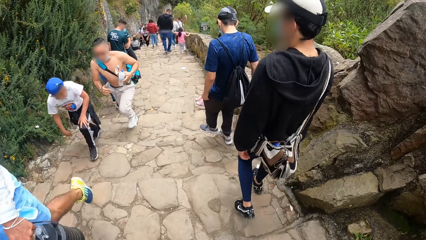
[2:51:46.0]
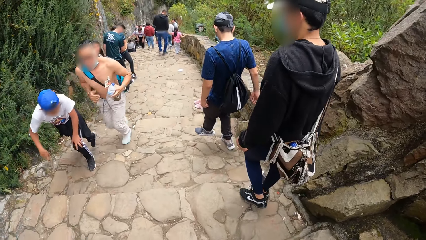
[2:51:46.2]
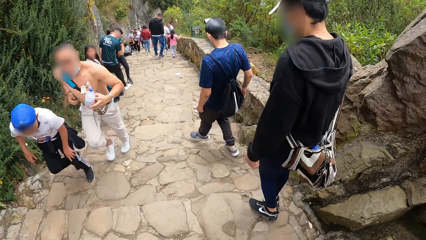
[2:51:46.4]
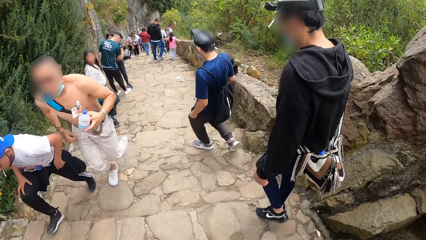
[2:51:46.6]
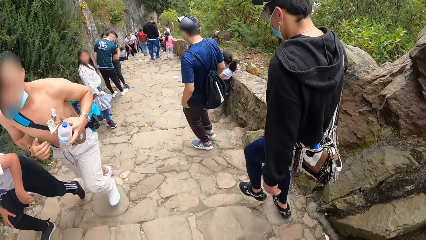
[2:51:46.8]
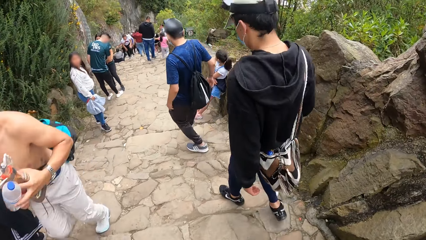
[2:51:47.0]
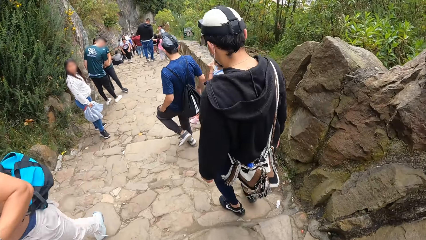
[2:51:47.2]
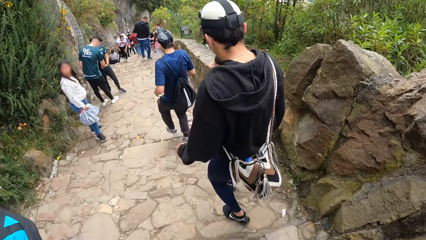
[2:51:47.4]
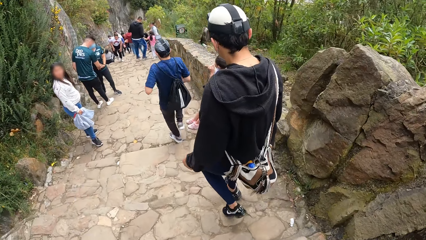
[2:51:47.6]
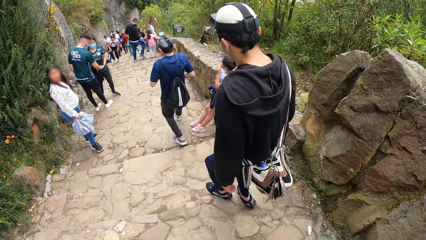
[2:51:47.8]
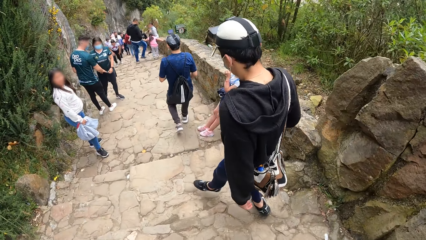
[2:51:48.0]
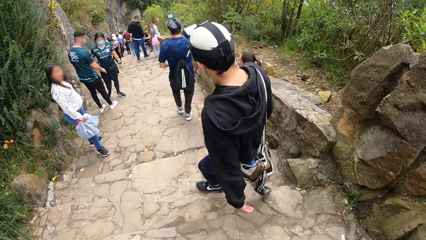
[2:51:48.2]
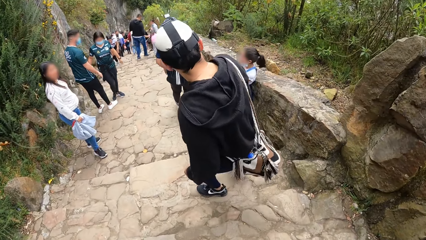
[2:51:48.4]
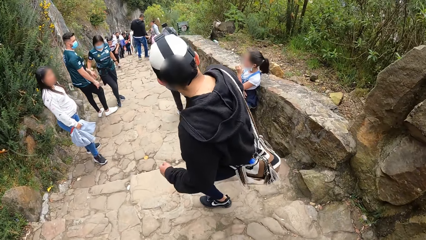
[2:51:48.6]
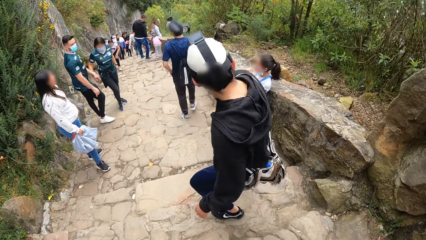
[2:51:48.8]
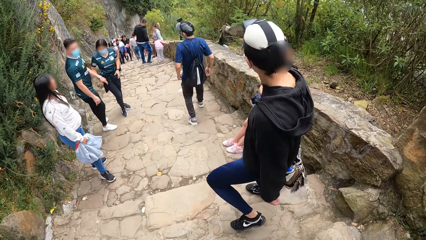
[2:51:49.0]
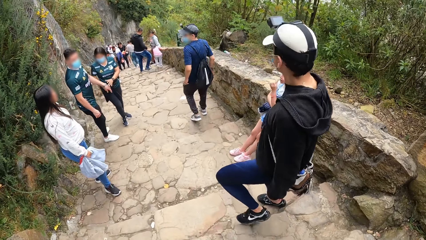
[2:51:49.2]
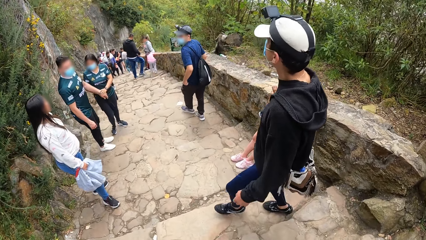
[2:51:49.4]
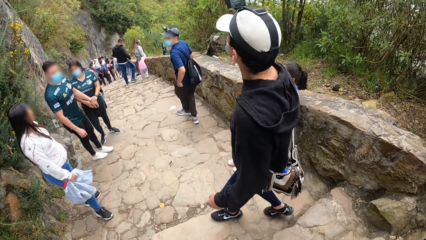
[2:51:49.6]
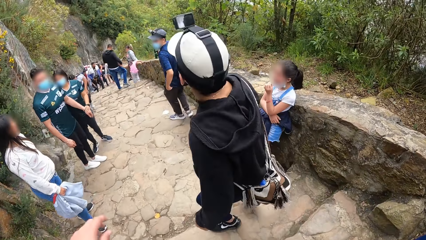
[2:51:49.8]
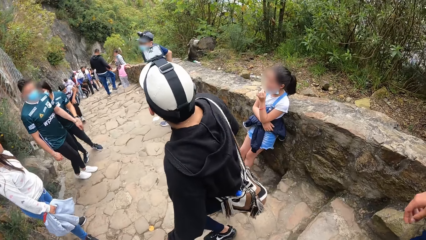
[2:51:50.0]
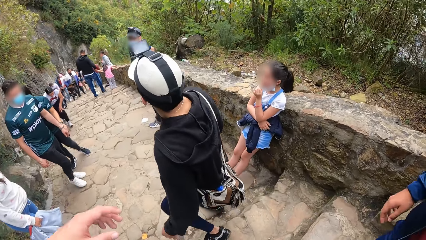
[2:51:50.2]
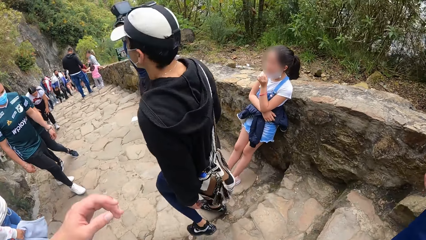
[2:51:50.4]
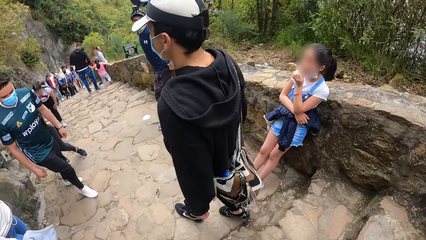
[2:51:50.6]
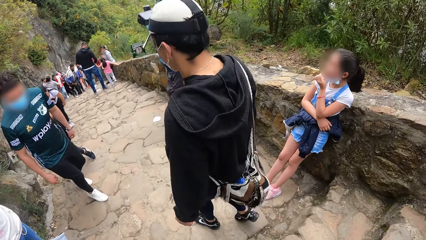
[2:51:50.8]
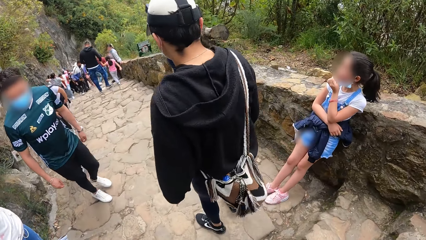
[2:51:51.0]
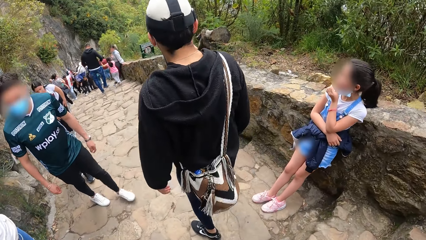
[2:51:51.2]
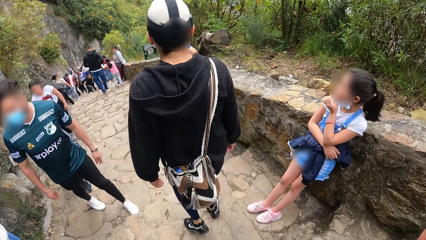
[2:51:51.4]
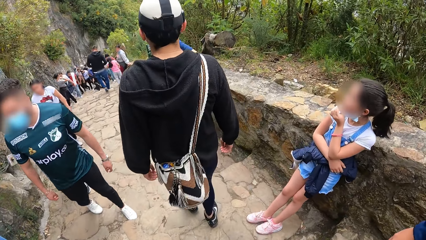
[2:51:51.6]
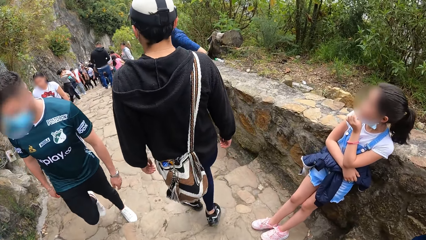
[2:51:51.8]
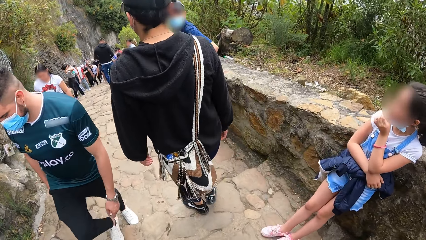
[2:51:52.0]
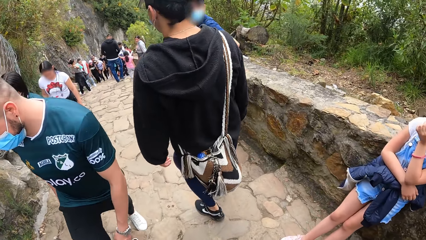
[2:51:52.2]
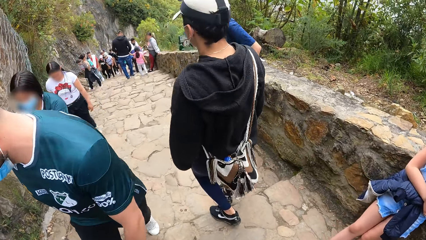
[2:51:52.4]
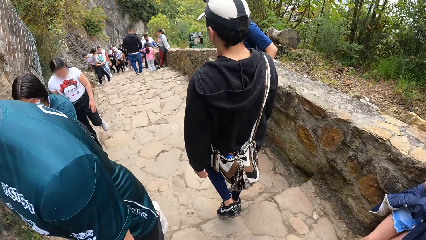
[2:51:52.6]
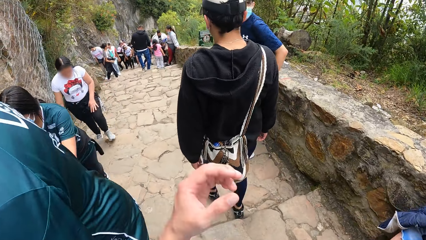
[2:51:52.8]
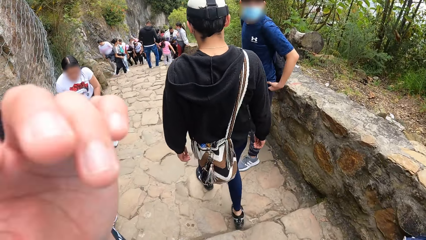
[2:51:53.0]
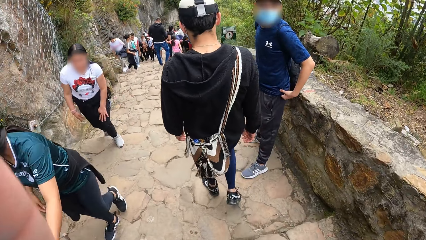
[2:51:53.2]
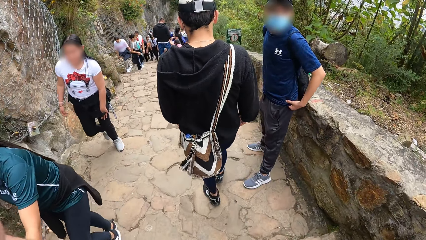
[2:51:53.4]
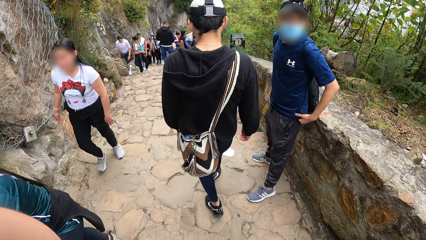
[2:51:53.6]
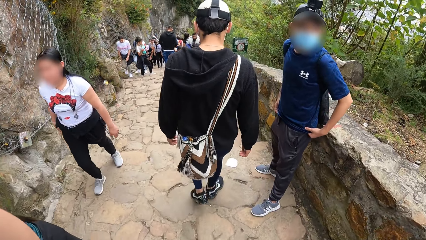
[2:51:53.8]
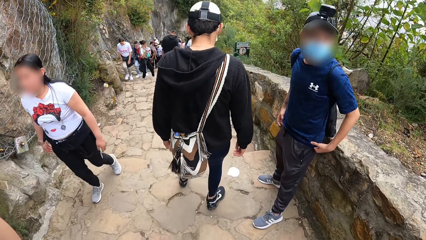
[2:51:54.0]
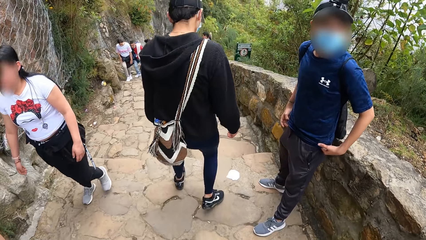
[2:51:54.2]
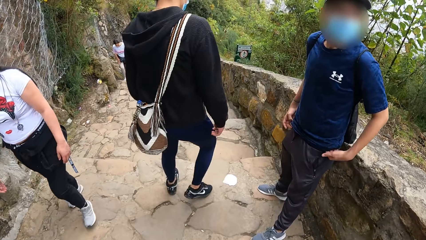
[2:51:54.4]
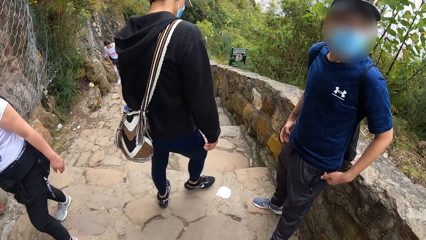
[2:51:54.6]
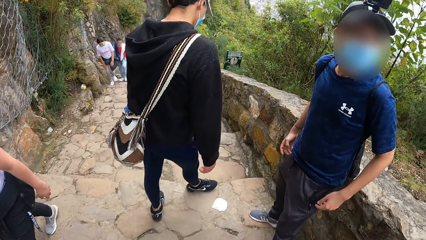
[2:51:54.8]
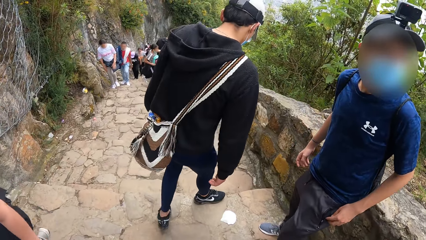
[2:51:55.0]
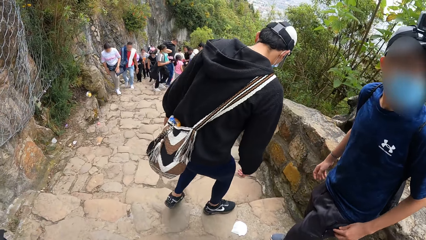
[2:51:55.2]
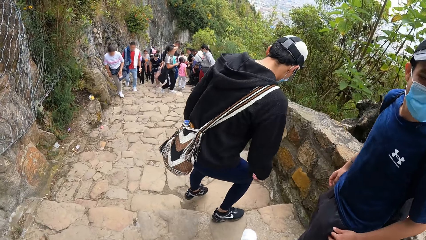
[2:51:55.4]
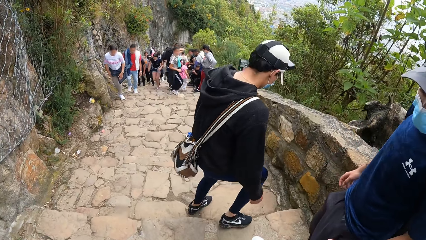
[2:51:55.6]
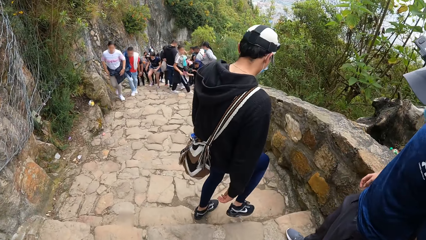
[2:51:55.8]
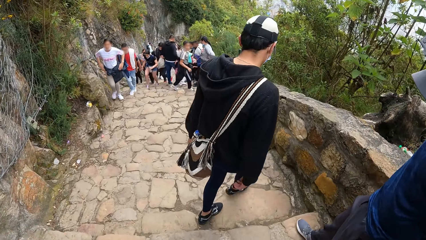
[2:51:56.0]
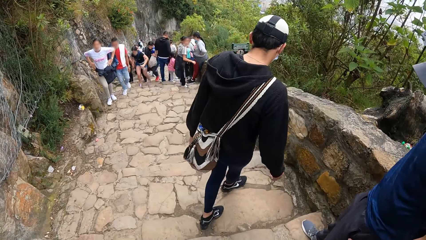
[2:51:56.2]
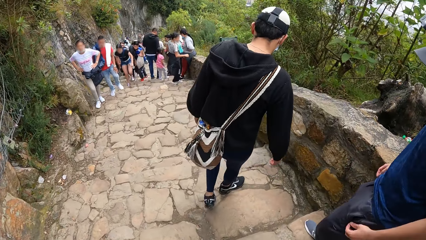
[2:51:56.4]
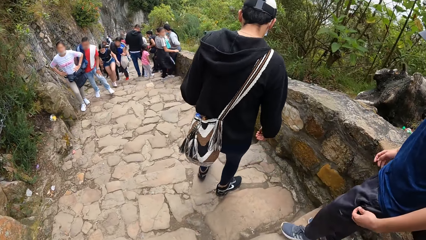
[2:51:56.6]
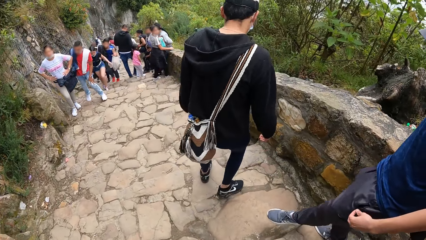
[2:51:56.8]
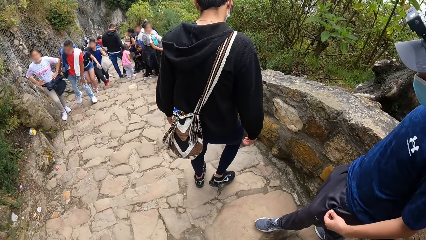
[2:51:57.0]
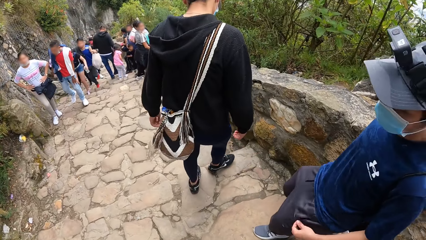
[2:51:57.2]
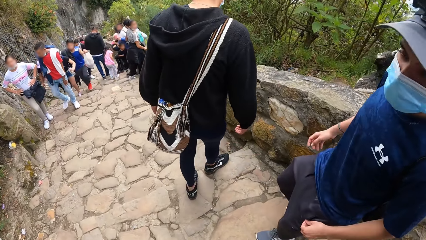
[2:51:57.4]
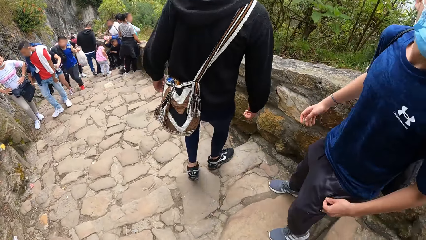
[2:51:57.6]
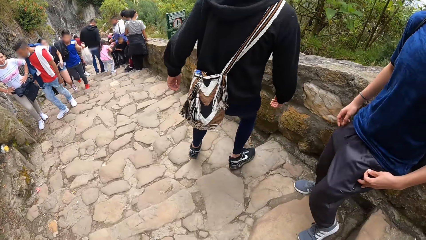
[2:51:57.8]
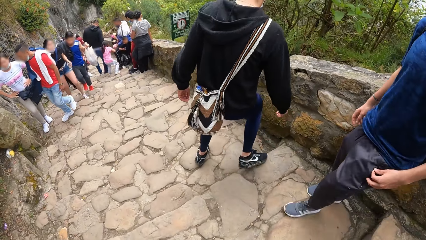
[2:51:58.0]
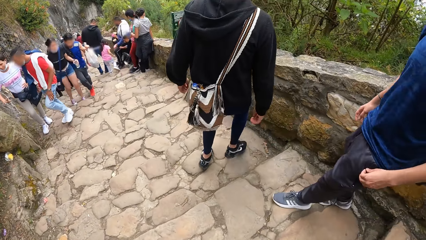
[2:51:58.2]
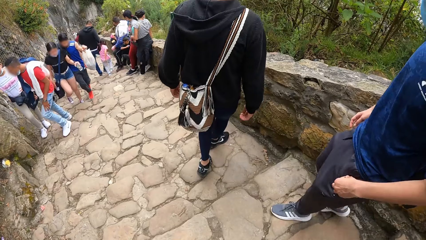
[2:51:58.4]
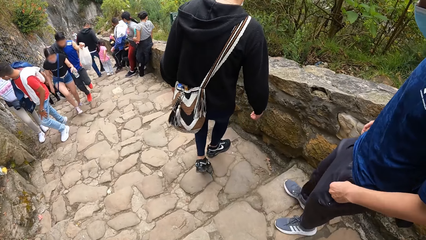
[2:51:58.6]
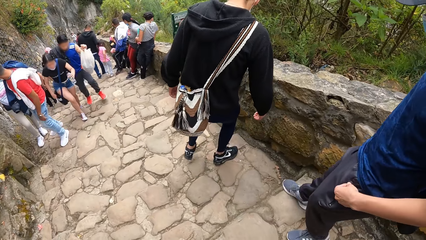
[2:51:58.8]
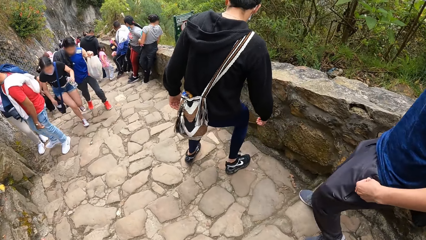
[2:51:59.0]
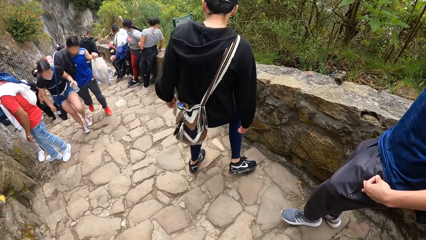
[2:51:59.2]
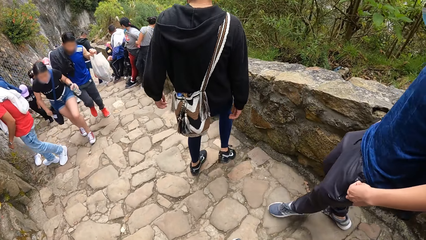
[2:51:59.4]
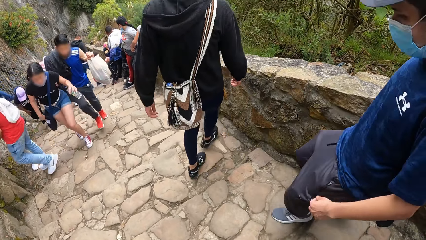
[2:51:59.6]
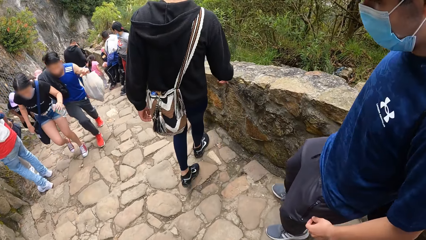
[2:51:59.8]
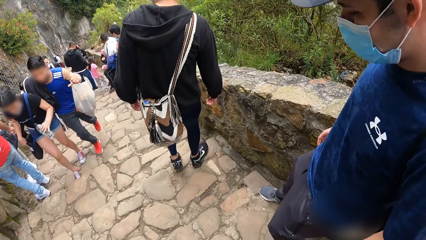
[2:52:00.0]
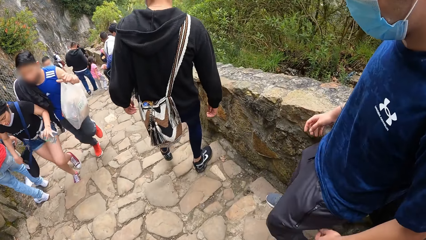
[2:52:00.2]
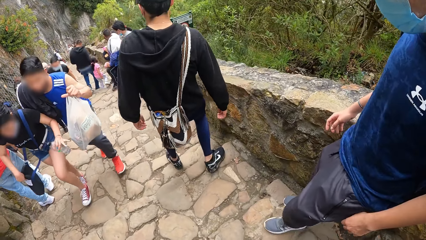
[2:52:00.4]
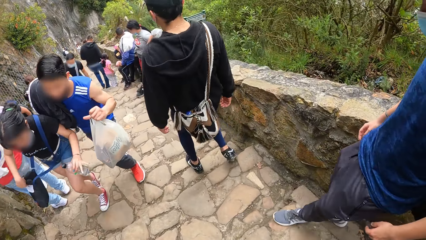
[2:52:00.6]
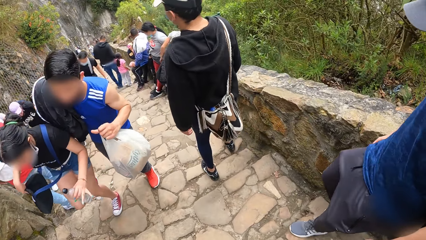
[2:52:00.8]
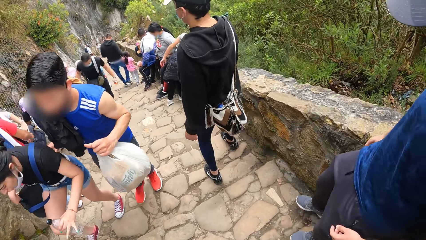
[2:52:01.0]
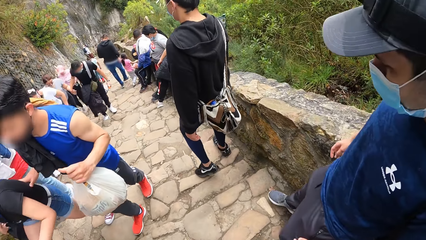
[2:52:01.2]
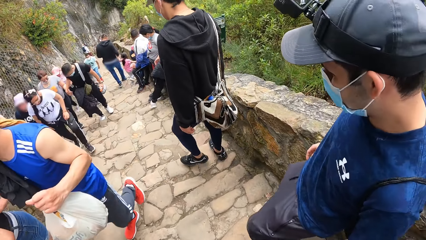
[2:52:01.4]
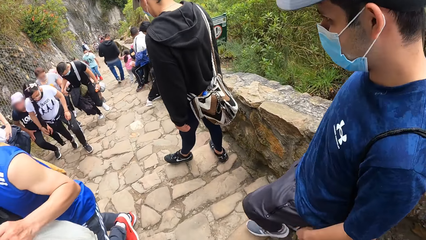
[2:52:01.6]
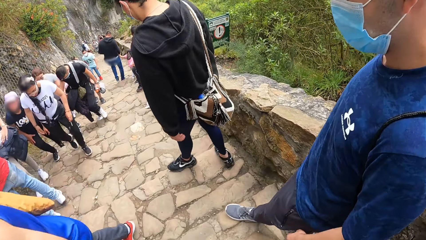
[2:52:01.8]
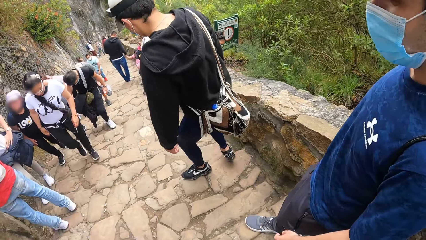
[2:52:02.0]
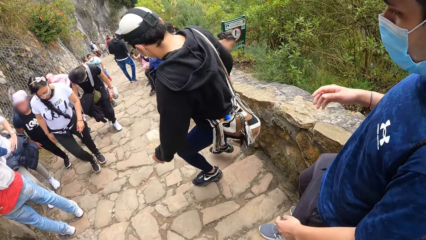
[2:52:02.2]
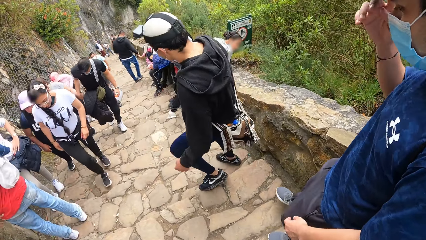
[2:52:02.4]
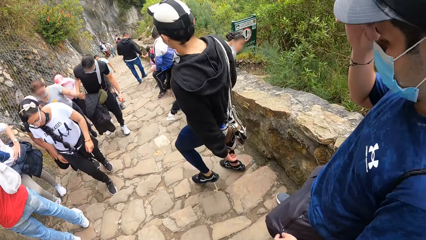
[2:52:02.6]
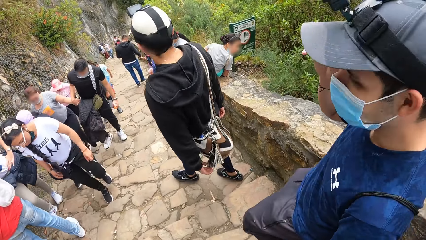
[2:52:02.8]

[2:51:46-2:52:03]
The camera wearer adjusts a camera. Another man converses with the camera wearer. The first man walks down the mountain staircase with the other man.
